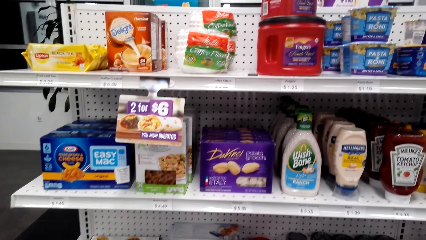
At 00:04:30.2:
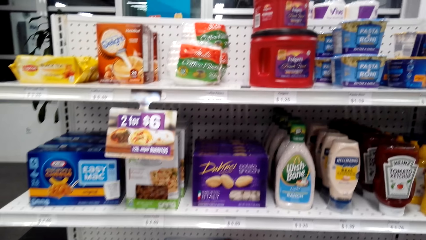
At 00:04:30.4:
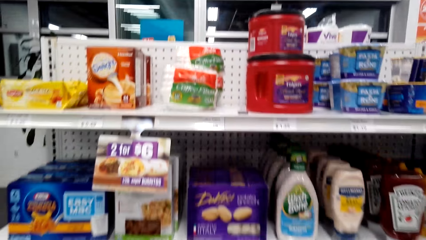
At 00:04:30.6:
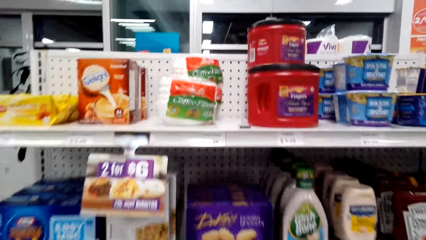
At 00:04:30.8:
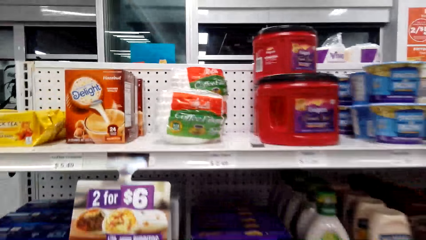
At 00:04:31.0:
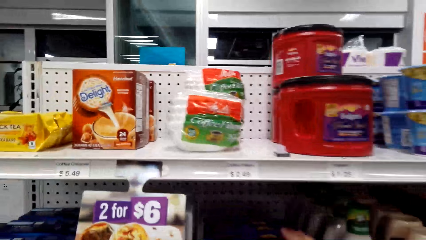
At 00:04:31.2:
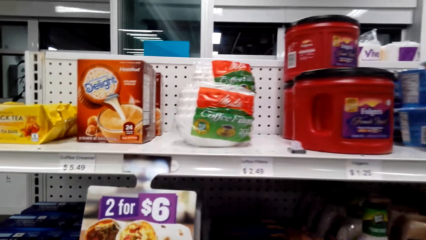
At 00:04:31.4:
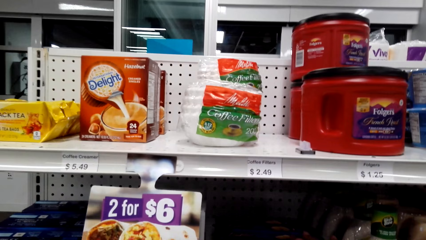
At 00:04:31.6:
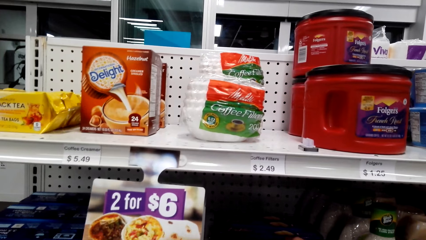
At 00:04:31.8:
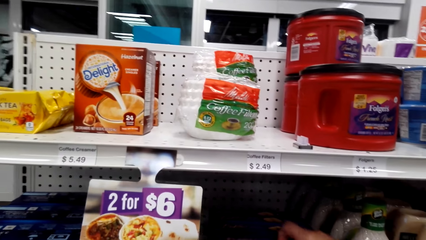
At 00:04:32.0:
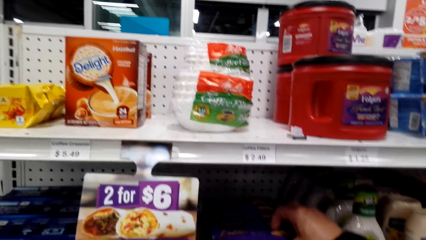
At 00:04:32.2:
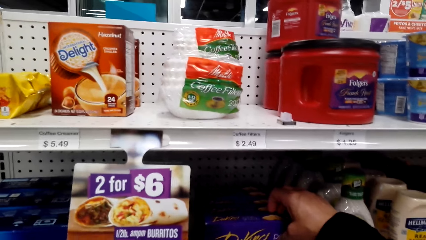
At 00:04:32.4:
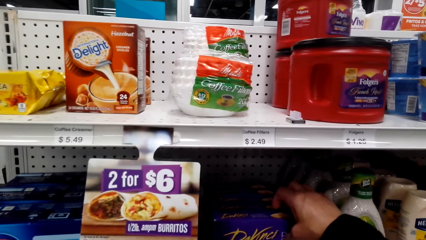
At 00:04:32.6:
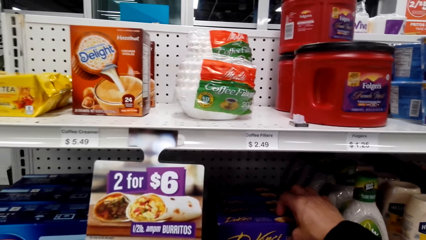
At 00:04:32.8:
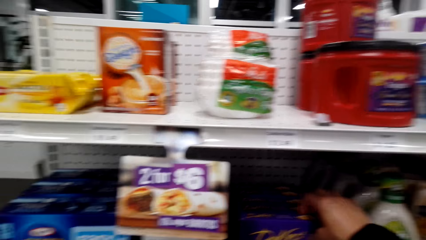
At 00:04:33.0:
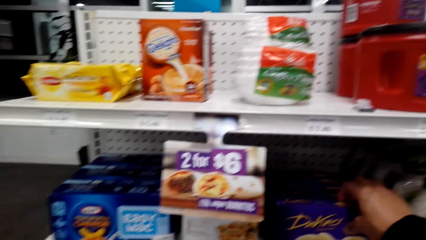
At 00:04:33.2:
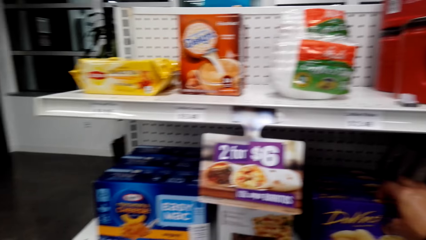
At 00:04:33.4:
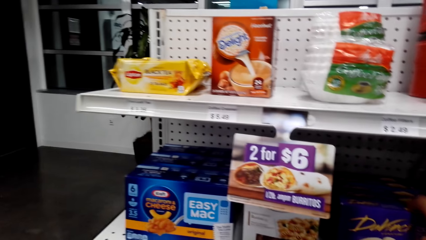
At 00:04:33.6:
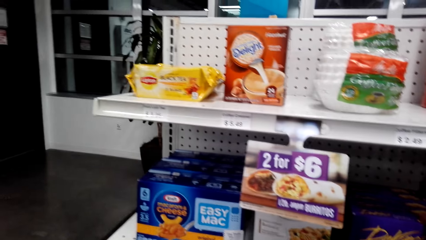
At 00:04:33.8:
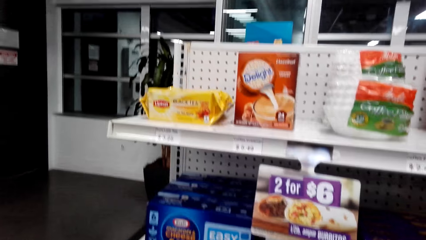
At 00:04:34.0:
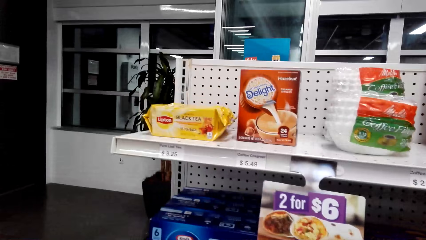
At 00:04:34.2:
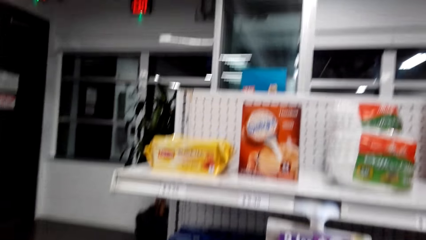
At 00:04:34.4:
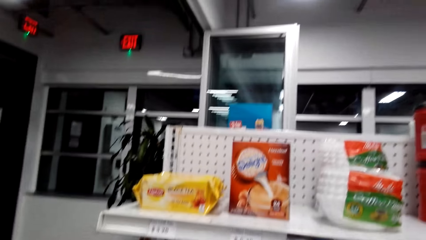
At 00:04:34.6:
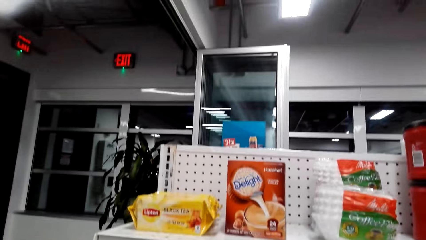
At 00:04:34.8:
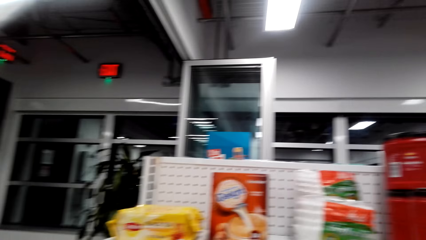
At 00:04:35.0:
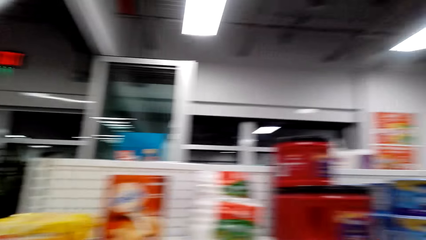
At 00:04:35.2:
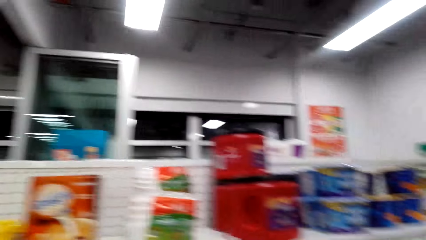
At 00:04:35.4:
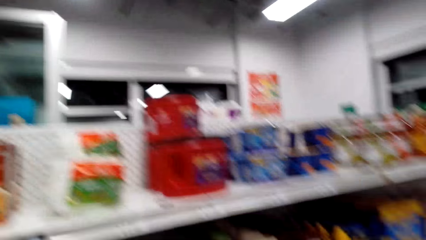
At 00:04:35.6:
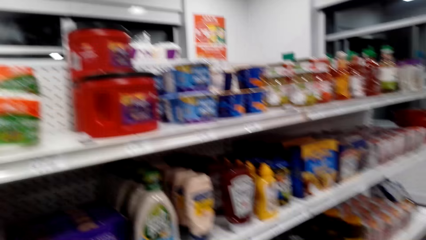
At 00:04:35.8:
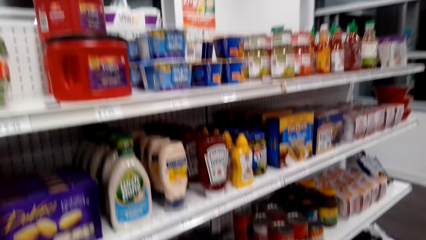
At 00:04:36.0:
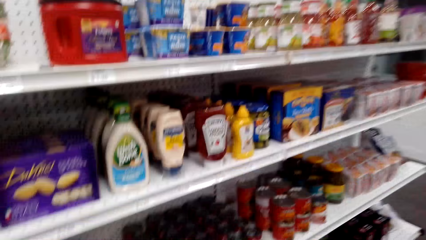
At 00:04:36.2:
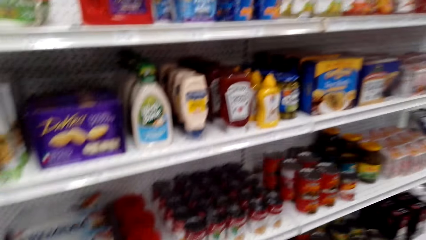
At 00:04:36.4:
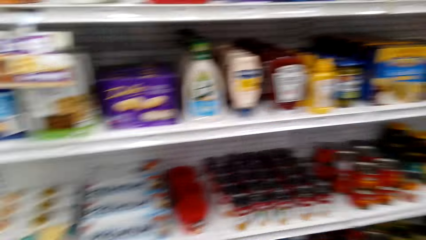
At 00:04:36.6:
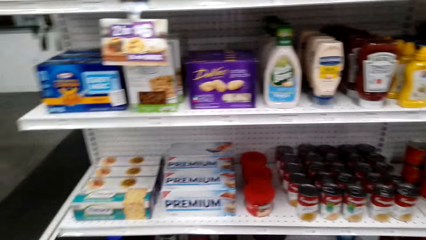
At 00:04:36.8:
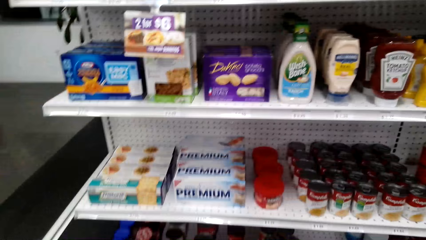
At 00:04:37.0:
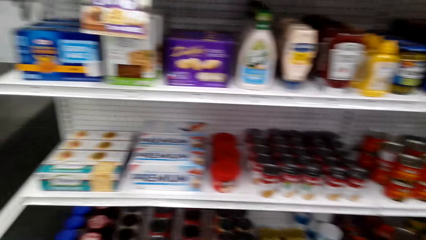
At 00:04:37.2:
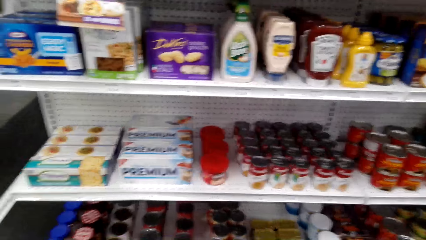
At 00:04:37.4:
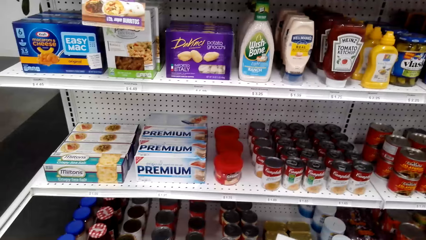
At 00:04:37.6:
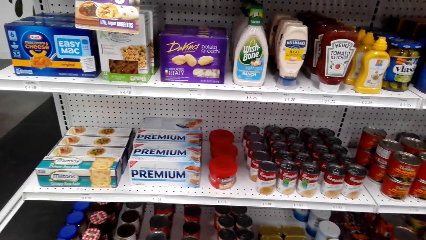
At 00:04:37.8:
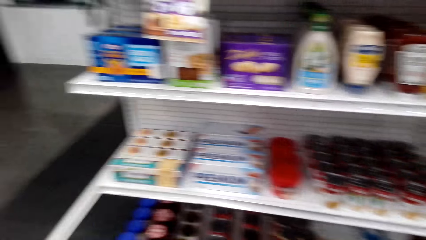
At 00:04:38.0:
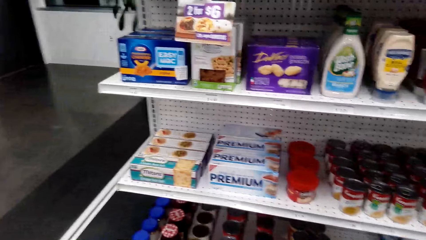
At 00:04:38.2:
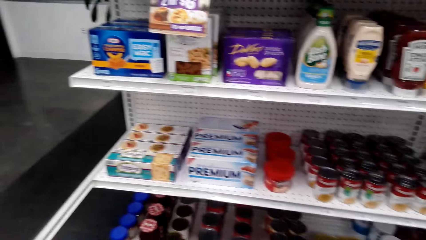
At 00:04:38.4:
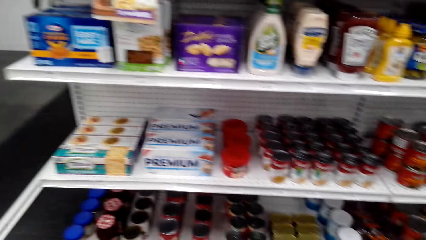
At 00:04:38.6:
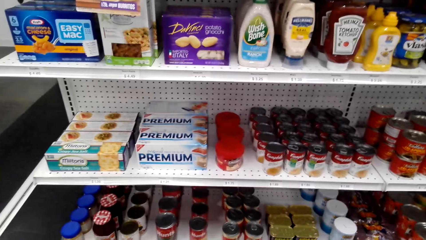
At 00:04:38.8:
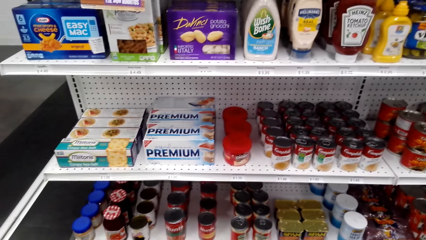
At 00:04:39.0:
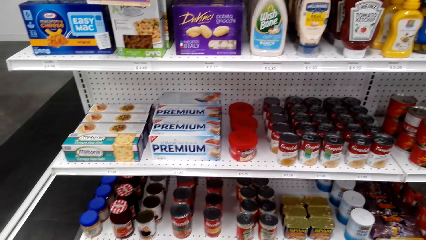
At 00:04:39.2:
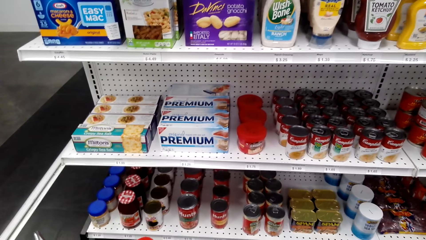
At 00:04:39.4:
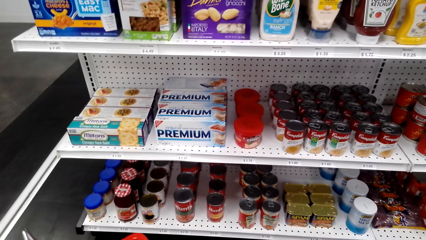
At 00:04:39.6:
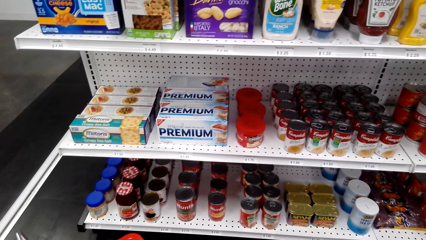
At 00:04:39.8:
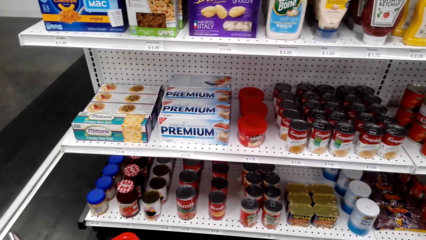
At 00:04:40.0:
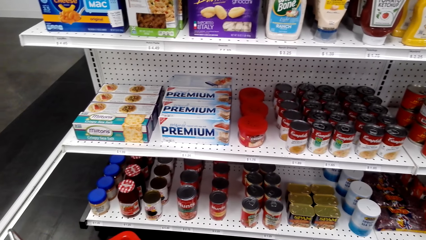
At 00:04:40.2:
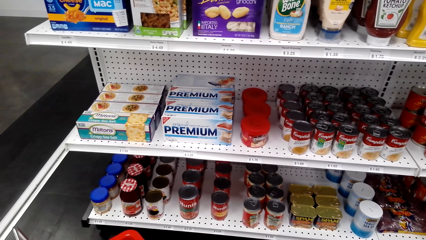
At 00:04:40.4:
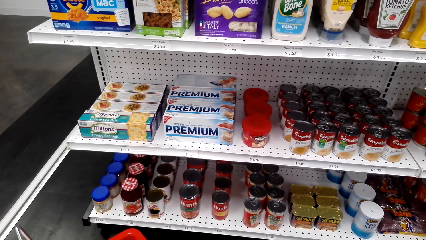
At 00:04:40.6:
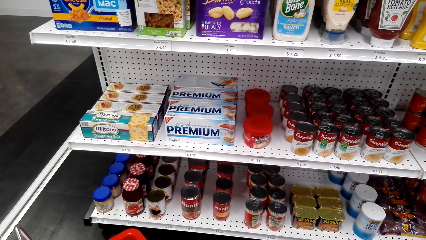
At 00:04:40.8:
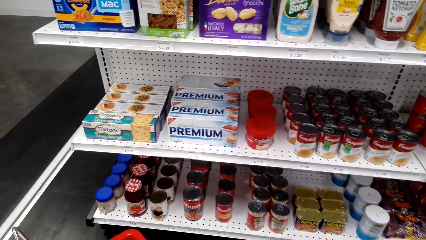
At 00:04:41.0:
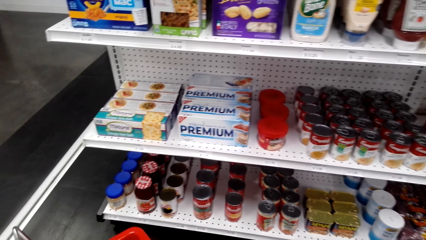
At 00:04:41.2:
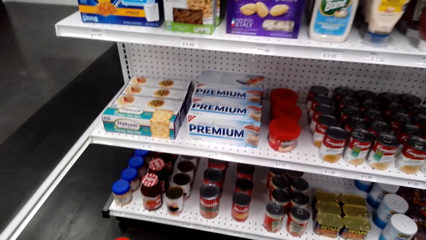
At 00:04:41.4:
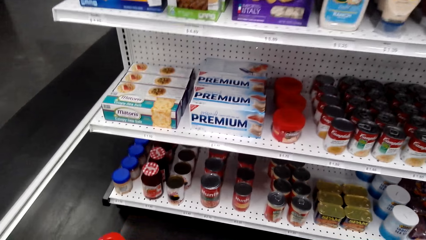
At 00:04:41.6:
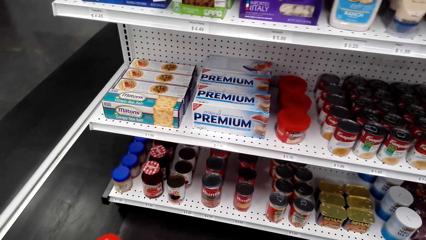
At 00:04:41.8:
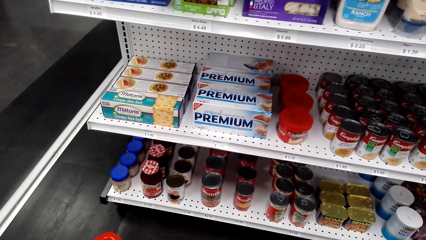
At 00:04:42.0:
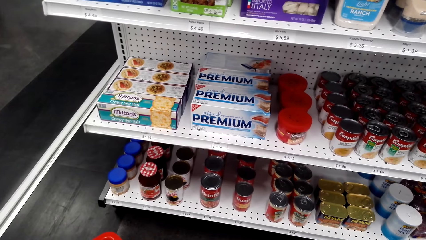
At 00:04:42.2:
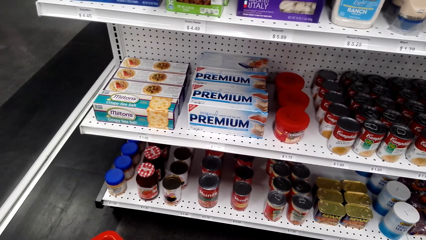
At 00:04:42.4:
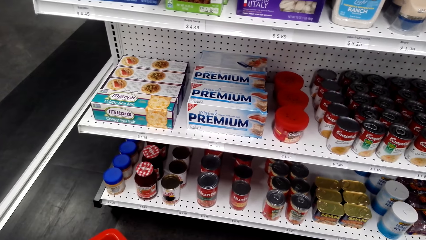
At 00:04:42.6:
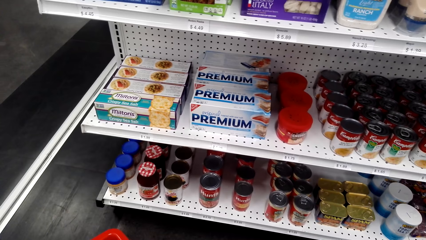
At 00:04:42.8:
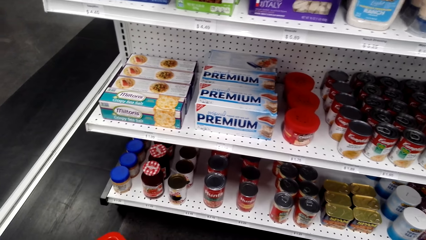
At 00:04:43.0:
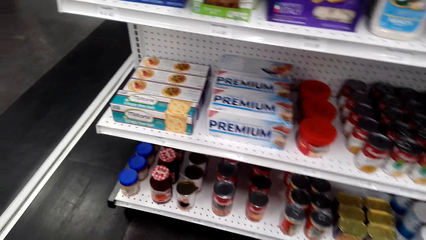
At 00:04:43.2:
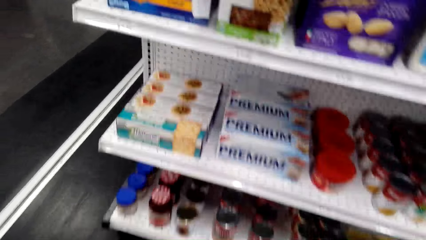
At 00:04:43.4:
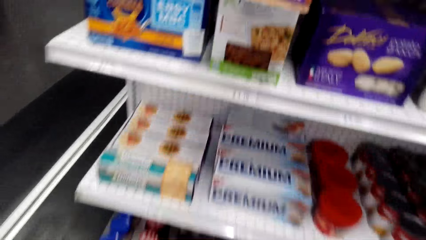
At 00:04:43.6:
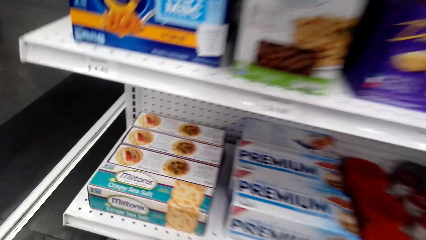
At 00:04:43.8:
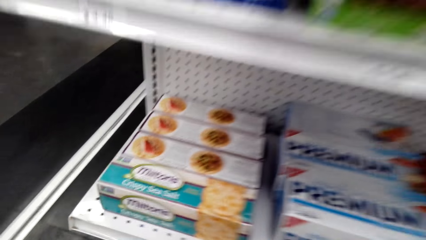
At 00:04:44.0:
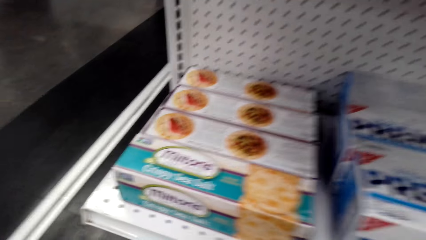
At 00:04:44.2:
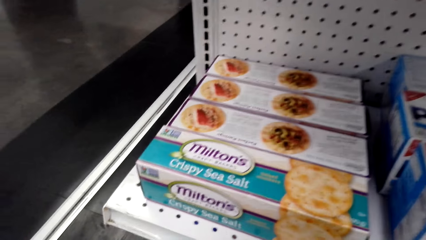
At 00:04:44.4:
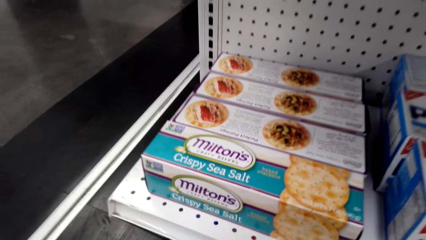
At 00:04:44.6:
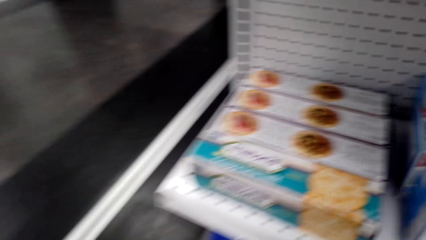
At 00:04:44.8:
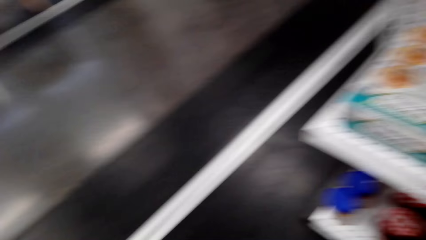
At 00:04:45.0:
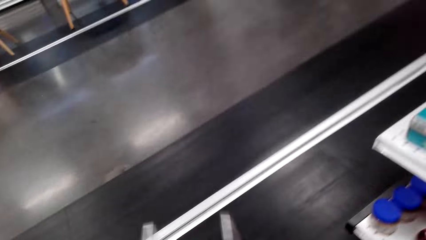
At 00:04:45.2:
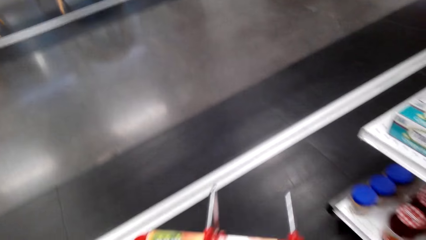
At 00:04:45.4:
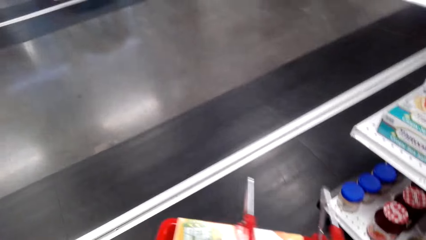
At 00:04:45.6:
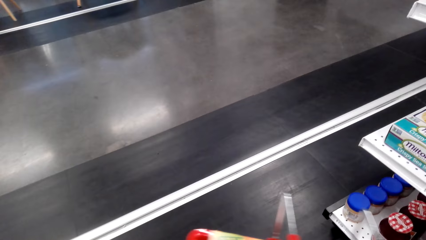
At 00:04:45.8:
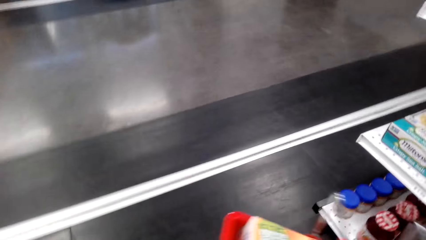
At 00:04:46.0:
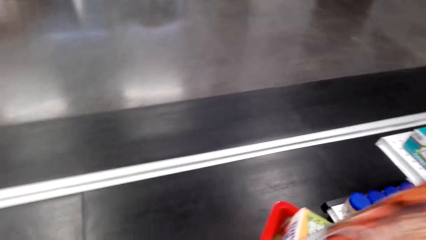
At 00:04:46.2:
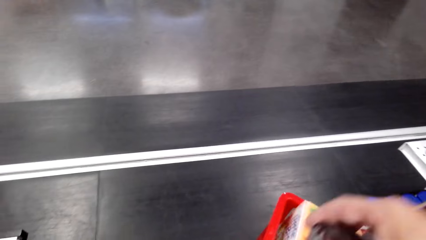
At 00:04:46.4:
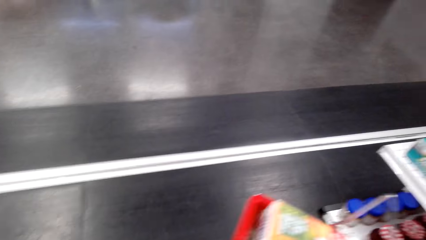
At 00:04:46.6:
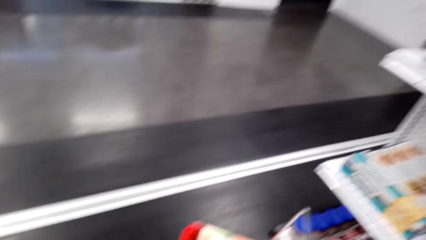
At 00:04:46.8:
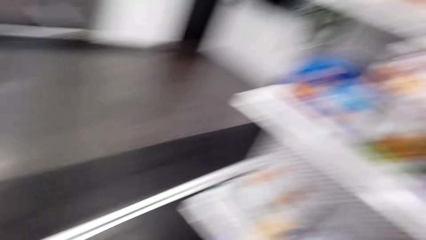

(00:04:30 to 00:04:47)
The camera wearer puts a hand on something. They look around. They pick up something. They put the object in the shopping bucket. They lift the bucket.
